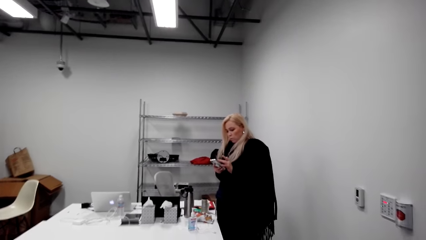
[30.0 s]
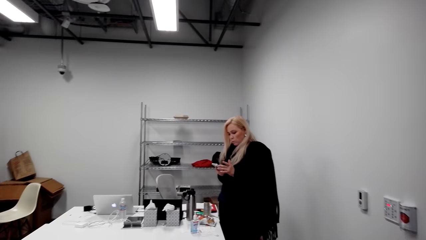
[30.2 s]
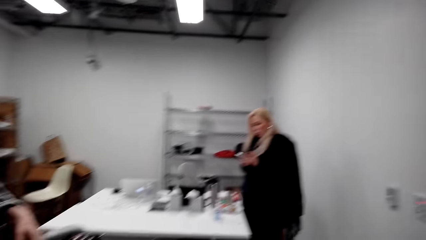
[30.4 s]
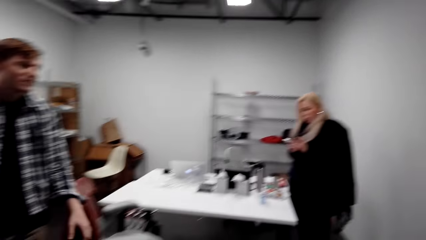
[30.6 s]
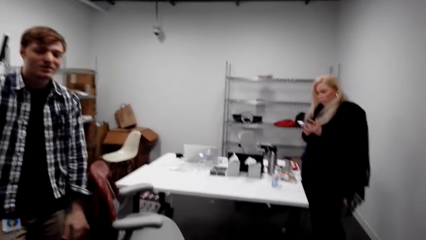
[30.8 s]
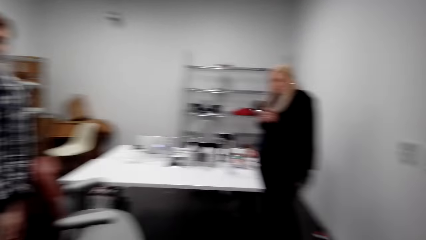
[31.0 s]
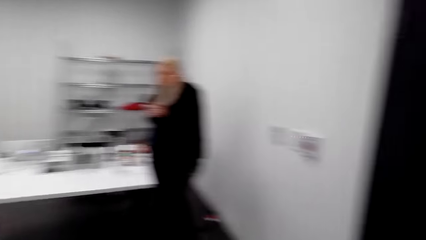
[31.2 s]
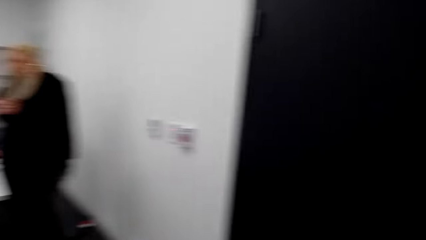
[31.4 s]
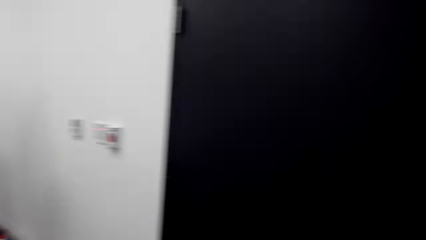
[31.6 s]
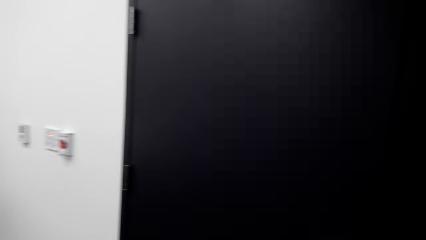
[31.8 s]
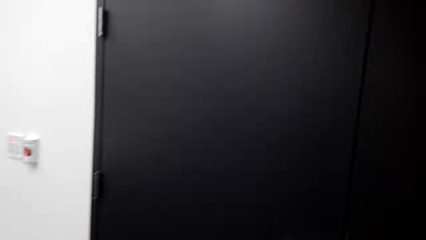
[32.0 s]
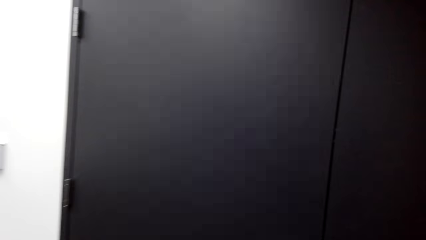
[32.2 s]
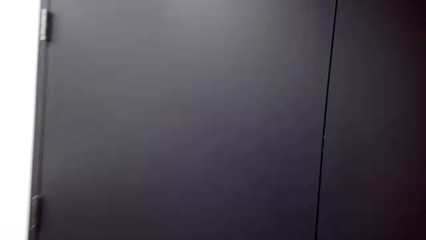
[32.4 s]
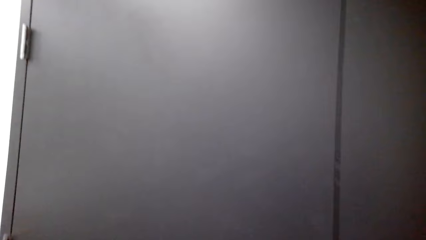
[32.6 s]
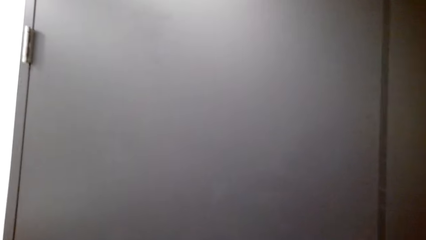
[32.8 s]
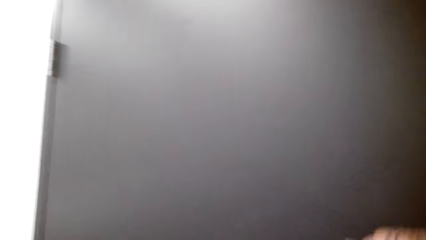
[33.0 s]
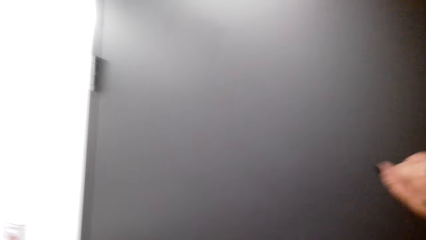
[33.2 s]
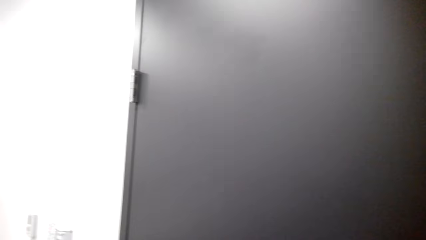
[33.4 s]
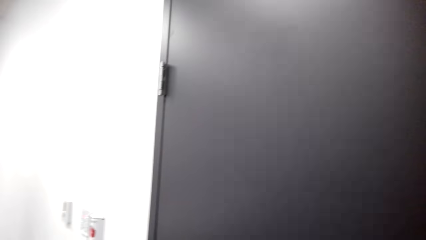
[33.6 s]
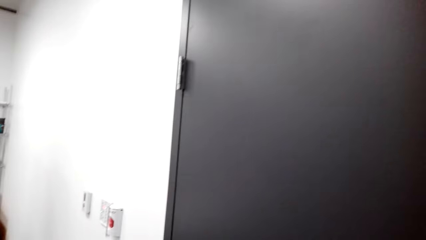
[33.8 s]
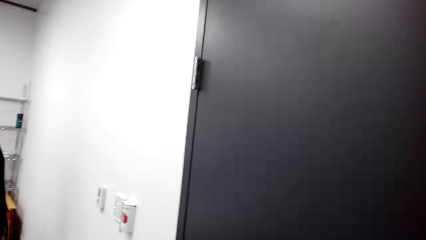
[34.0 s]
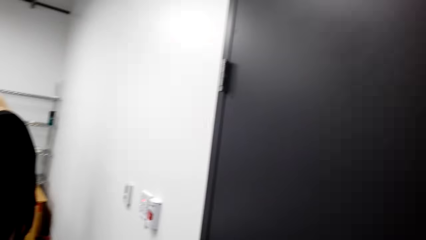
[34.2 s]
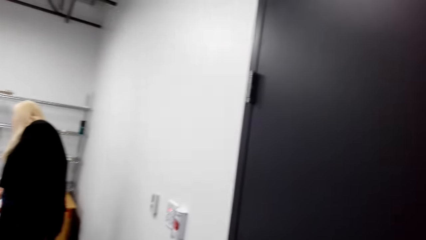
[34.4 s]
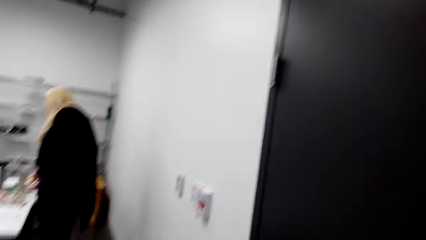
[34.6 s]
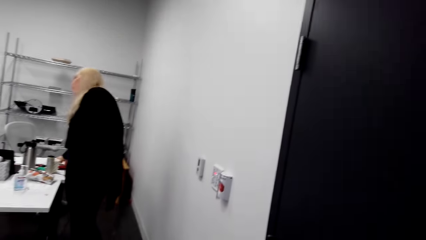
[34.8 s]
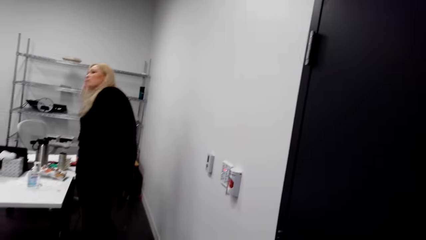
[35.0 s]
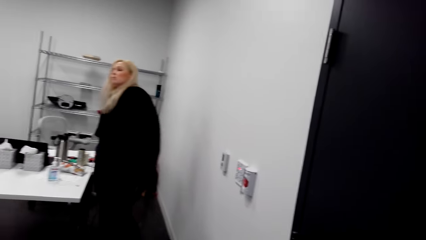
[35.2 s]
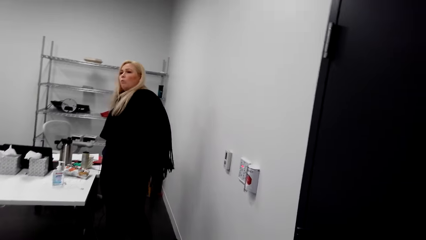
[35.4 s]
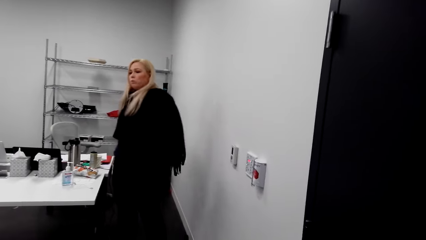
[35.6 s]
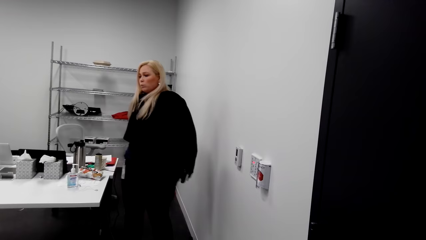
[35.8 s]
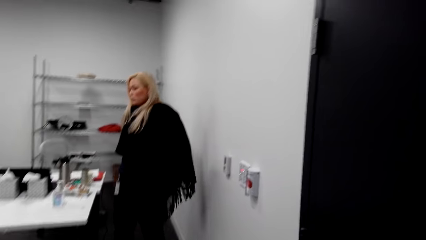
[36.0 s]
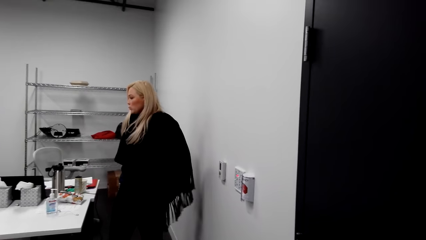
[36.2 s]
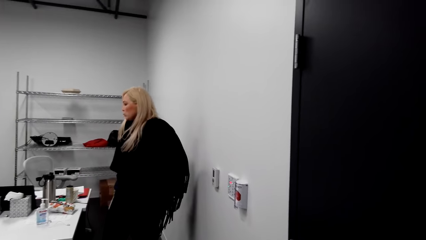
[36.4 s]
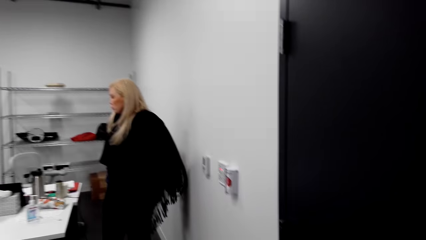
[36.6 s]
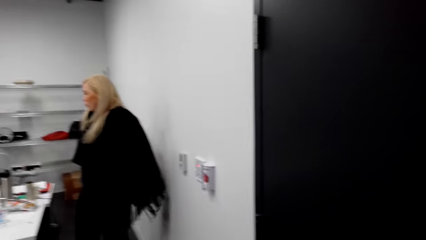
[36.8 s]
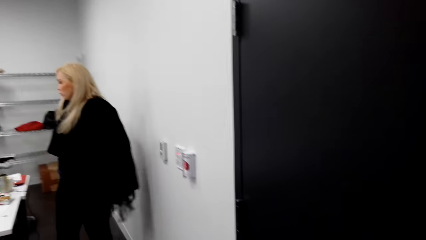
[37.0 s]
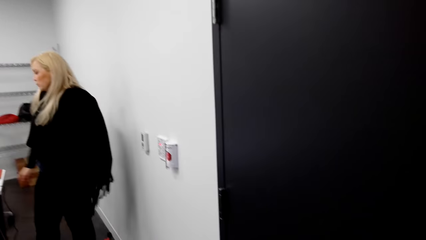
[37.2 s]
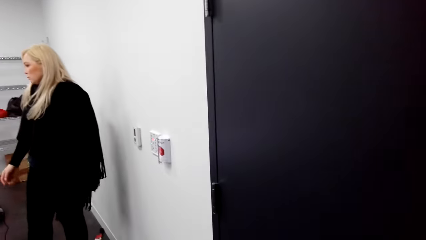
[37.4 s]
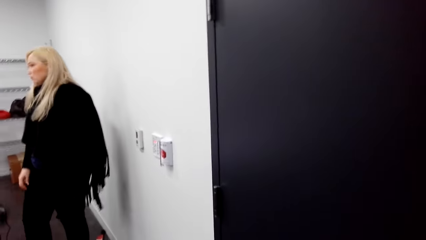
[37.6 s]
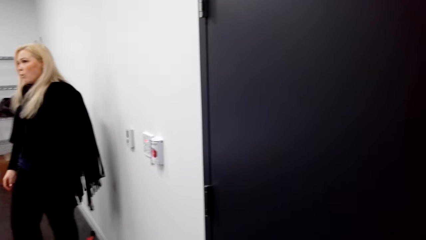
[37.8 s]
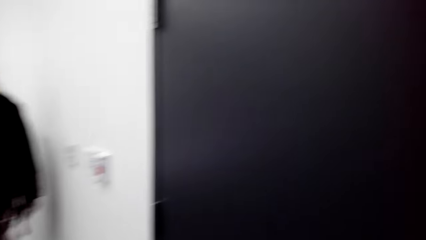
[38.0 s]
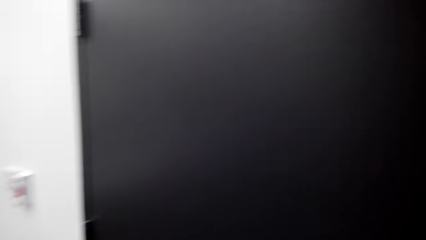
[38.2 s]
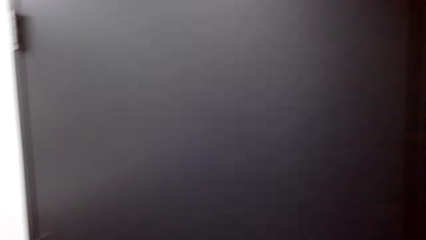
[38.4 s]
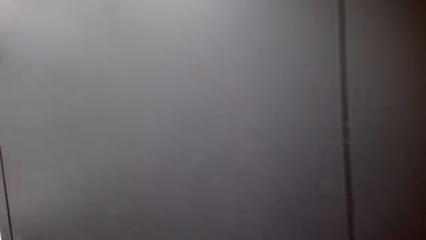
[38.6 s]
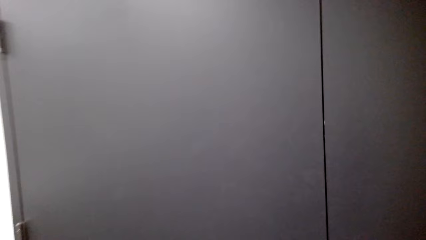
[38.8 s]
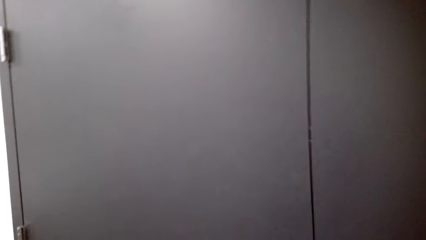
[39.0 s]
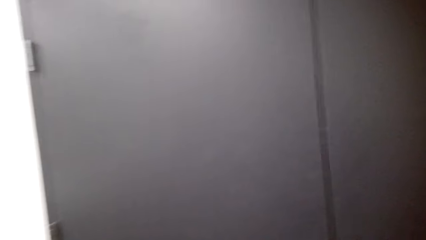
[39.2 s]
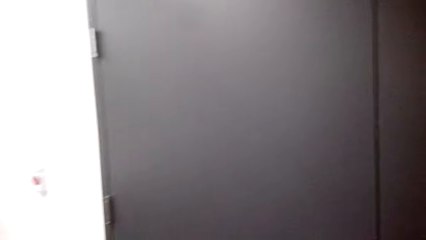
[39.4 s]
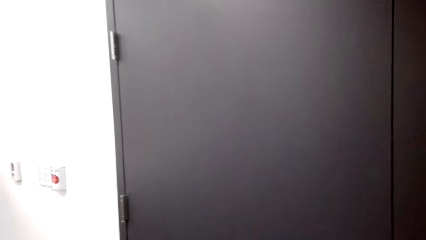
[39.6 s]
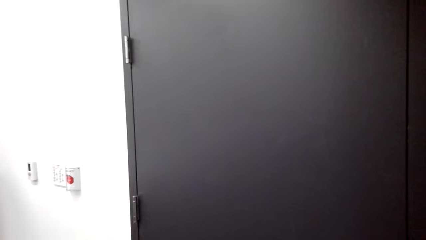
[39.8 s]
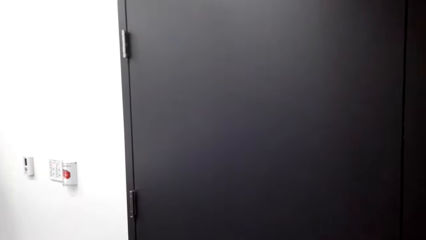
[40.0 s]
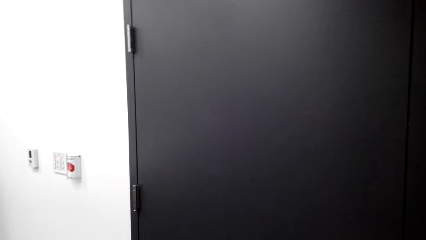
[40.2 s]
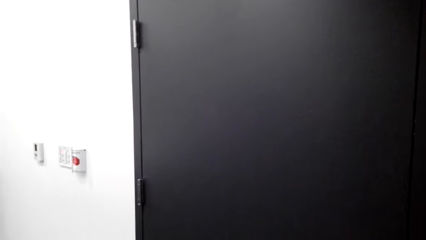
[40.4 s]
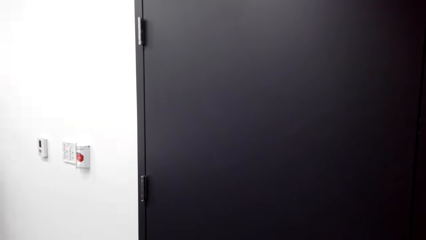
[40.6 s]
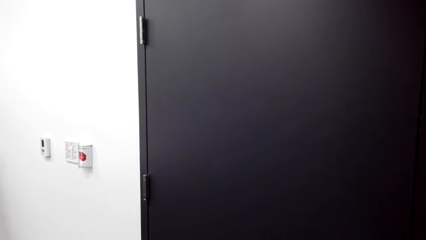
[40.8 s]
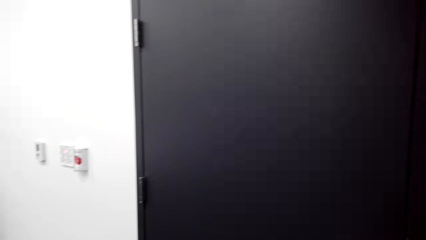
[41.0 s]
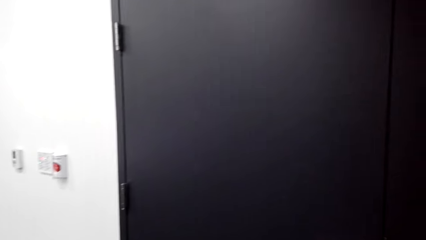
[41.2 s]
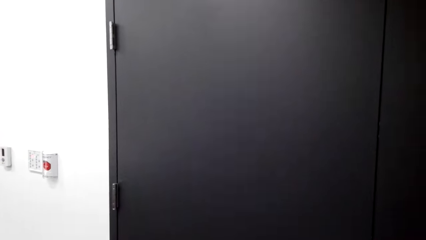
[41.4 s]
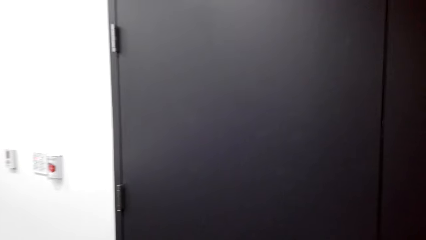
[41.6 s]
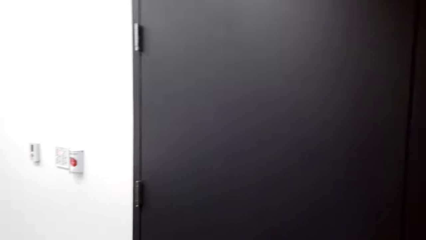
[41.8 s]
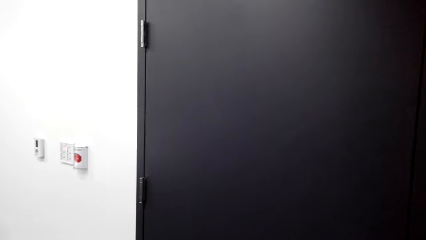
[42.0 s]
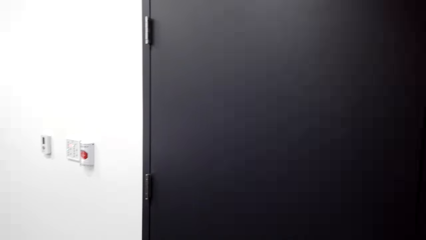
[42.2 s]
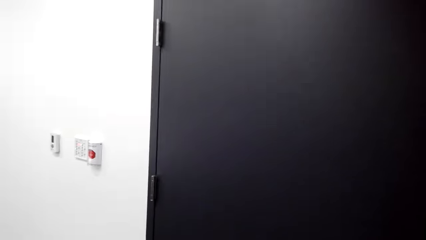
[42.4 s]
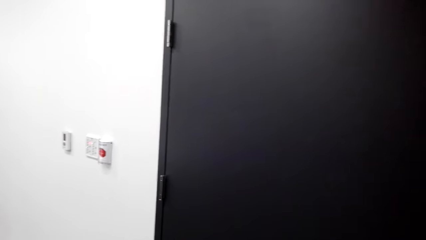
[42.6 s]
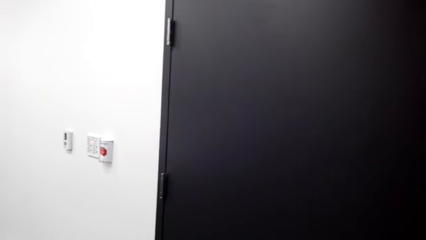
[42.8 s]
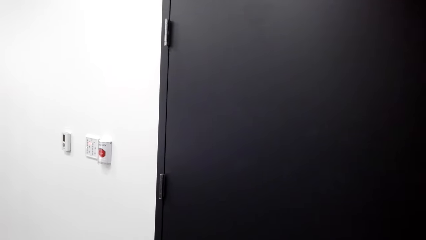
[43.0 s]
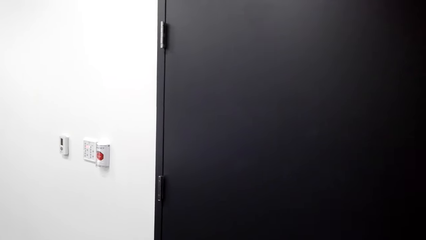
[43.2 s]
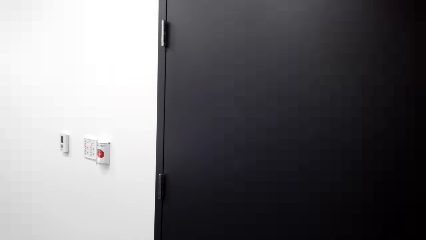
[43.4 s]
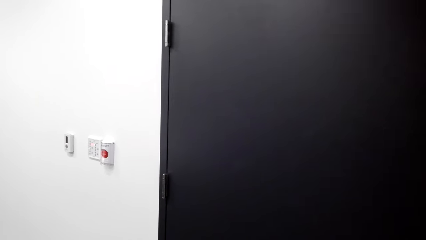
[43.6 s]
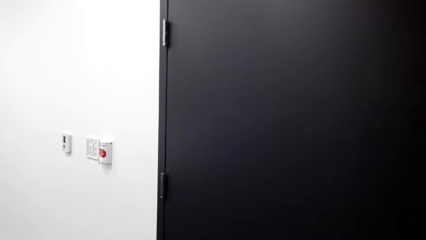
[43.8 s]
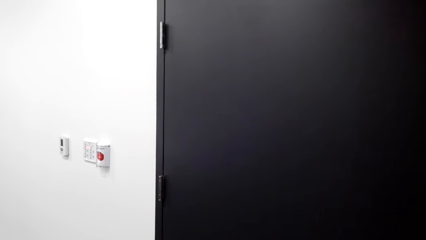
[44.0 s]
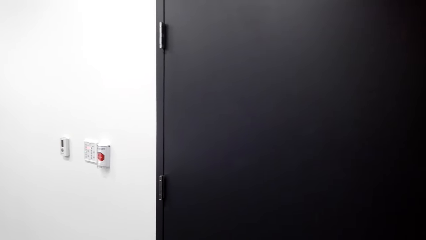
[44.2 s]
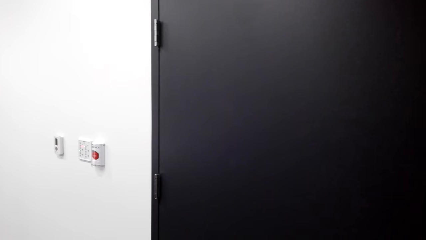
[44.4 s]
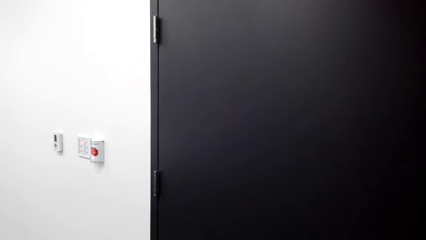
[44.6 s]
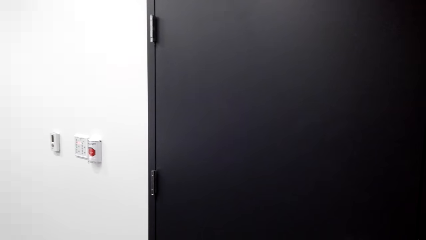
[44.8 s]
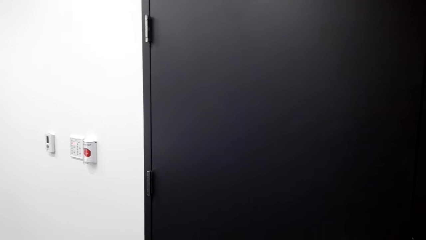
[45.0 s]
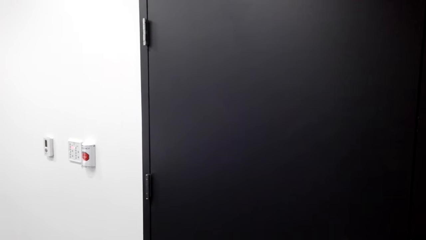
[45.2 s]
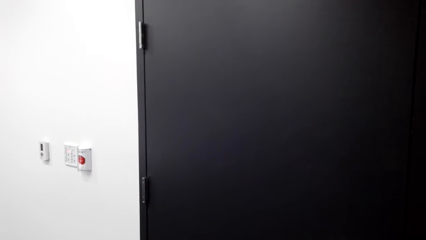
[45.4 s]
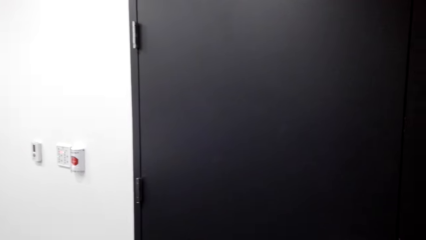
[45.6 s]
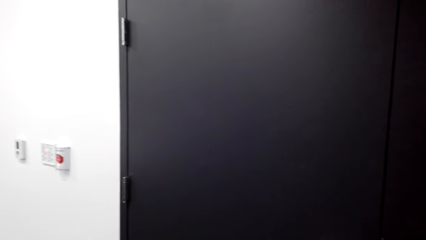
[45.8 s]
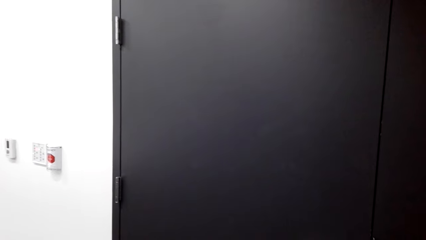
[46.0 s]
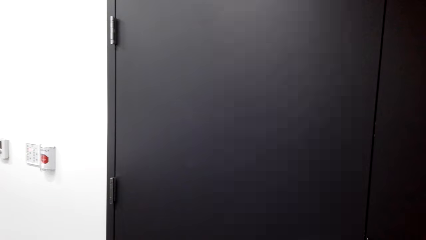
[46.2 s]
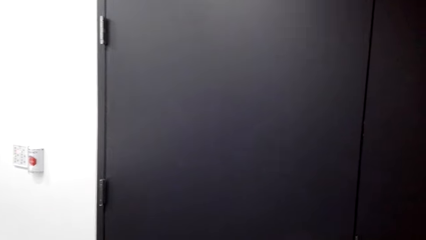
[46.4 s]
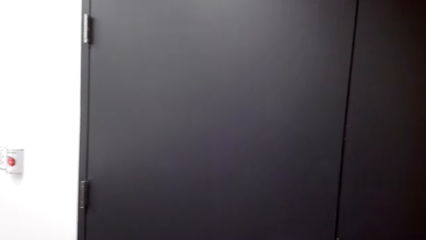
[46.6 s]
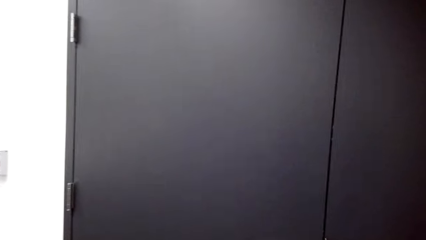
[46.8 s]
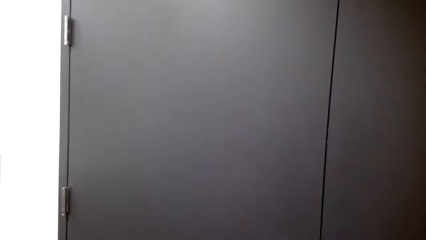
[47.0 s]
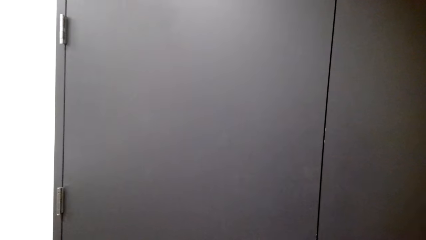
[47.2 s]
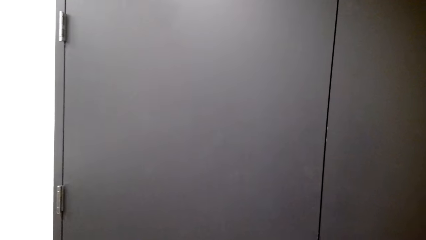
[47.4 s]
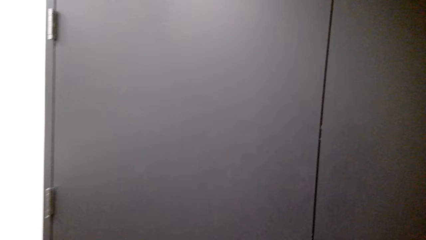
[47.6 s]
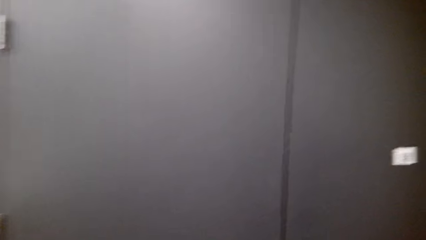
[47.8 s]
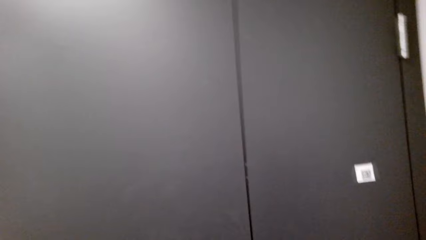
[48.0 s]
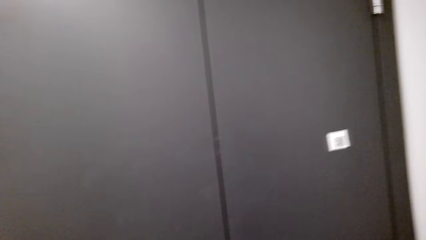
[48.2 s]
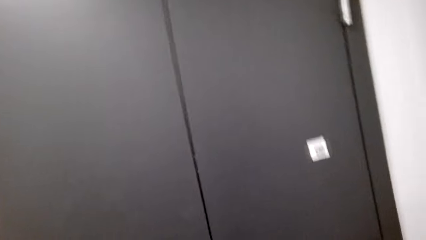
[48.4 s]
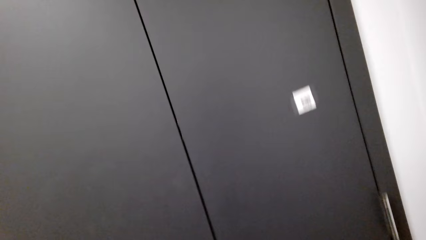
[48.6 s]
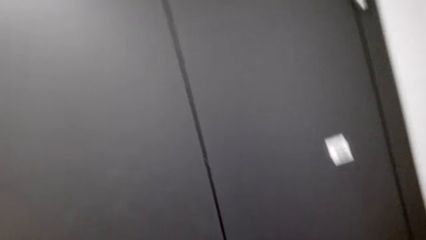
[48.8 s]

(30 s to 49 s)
The camera wearer talks. They knock the door. A woman puts down the phone. The camera wearer talks with a man. The man talks to the camera wearer.
